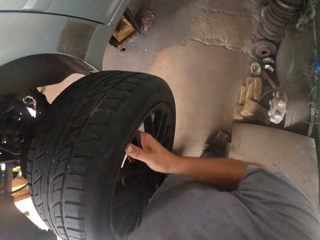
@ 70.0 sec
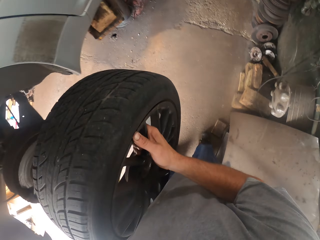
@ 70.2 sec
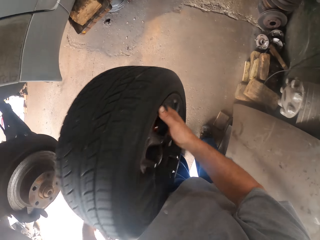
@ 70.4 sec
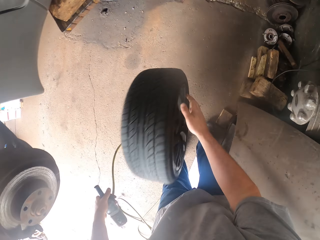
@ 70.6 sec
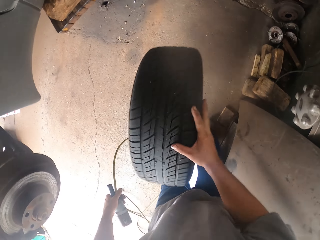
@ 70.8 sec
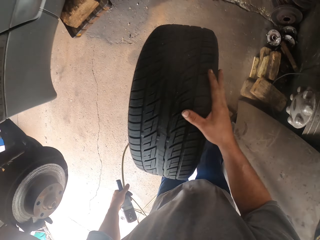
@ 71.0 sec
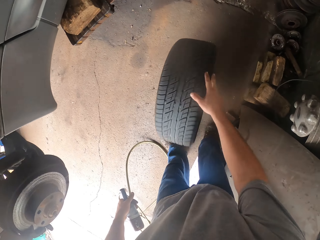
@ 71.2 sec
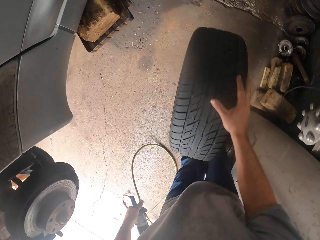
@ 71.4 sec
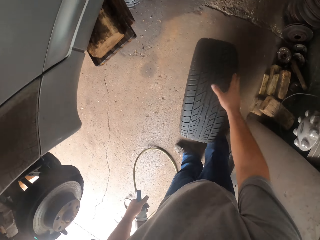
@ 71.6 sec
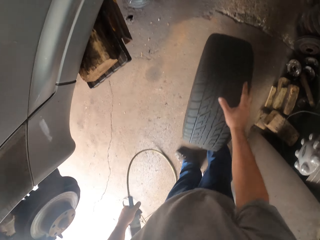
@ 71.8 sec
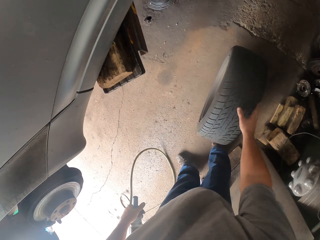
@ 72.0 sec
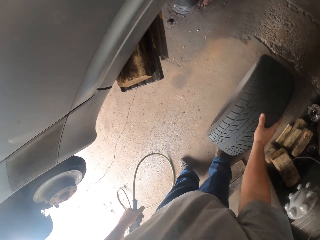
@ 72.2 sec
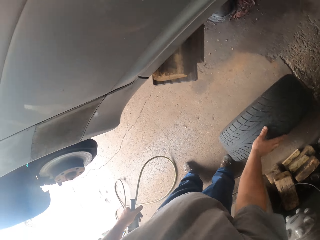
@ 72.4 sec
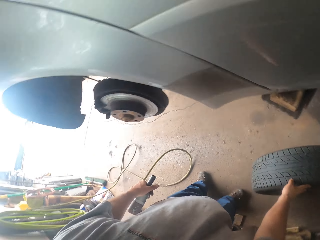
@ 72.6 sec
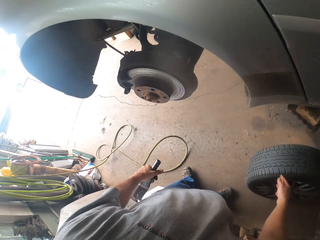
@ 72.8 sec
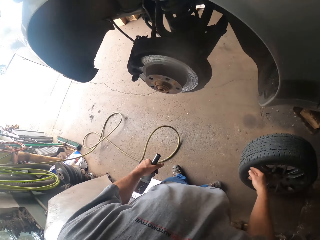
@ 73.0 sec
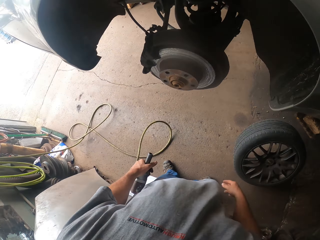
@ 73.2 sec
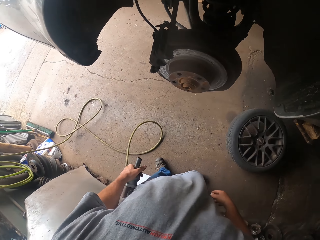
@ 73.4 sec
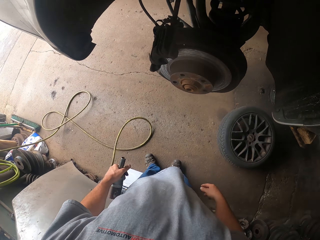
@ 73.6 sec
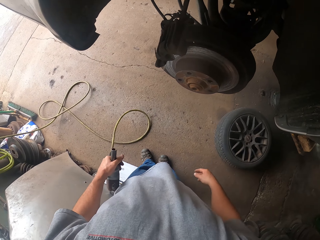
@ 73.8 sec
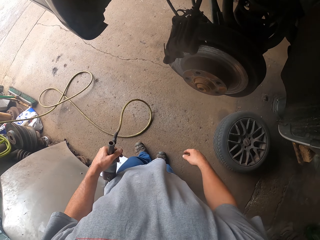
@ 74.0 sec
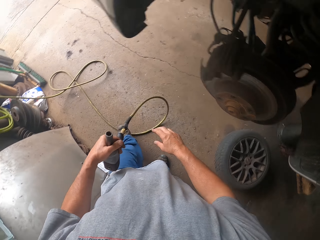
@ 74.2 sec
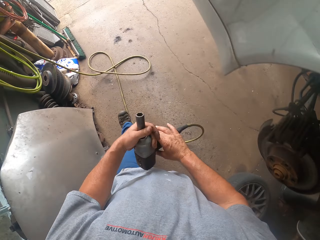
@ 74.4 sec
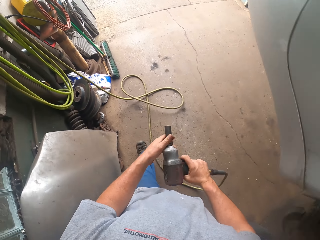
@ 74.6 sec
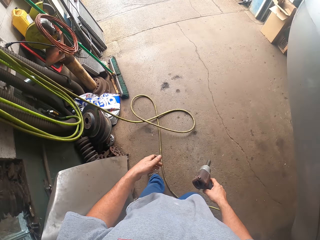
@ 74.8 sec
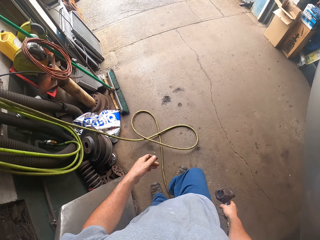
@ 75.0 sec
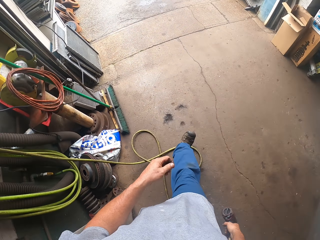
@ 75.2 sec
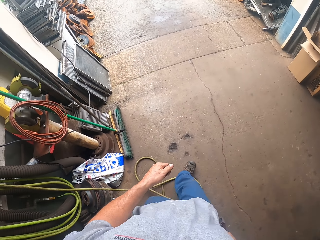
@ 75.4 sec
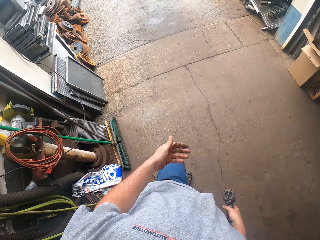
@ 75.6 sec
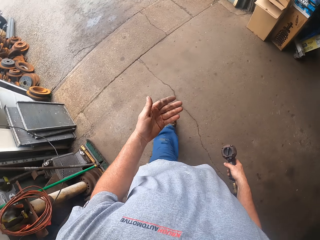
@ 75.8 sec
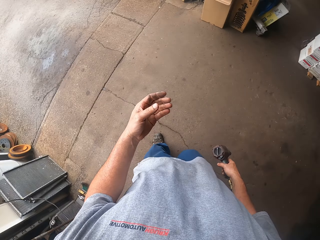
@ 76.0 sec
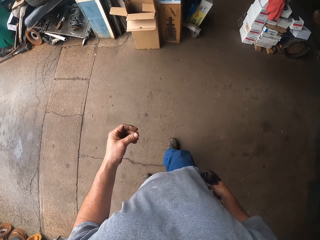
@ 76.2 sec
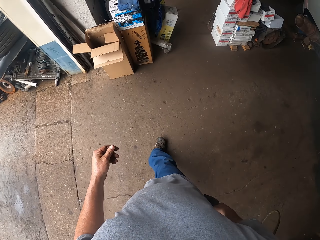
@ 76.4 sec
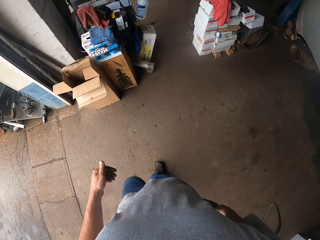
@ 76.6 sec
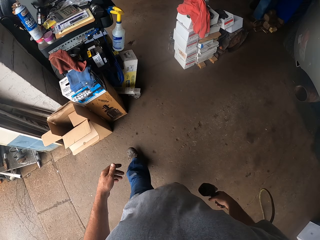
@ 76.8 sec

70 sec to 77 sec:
The camera wearer picks up a wheel with a hand. They pull the wheel from the car. They bounce the wheel on the floor. They throw the wheel on the floor. They switch a drill to the other hand. They walk around the room.

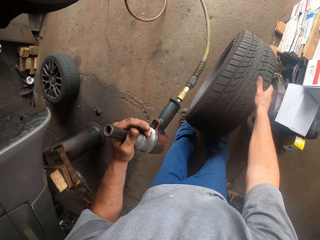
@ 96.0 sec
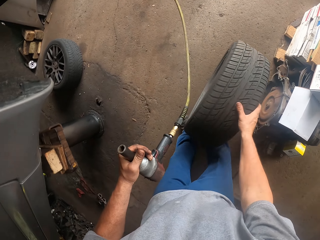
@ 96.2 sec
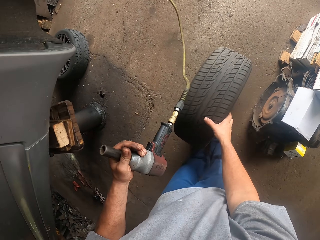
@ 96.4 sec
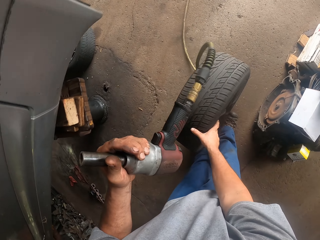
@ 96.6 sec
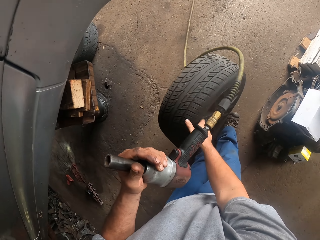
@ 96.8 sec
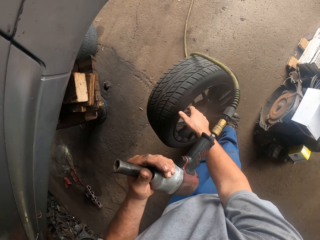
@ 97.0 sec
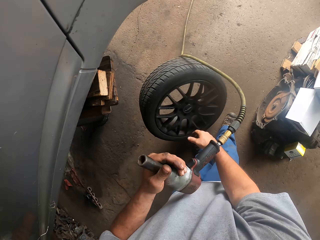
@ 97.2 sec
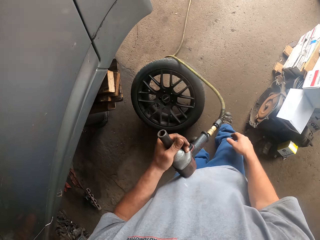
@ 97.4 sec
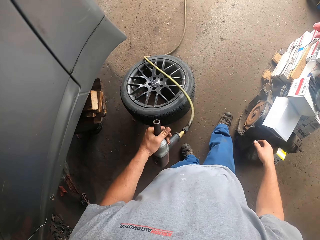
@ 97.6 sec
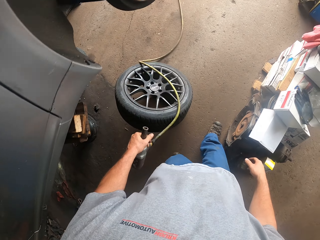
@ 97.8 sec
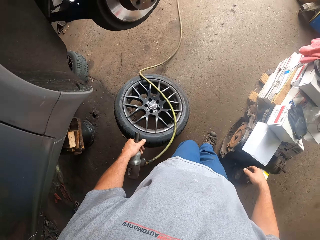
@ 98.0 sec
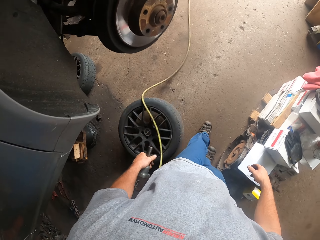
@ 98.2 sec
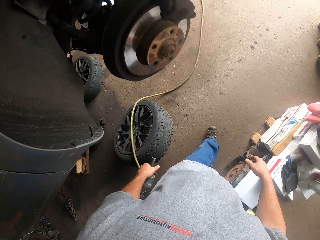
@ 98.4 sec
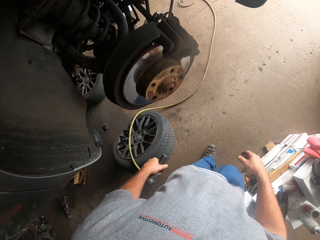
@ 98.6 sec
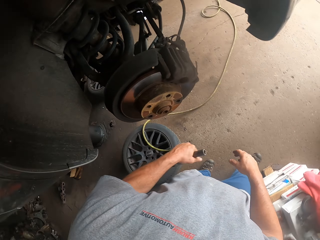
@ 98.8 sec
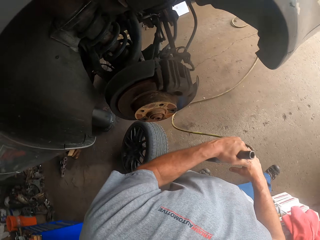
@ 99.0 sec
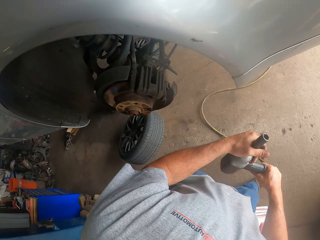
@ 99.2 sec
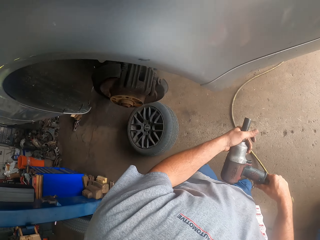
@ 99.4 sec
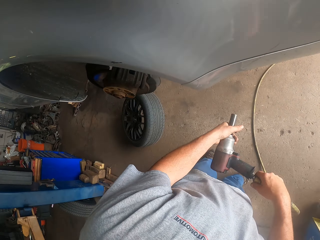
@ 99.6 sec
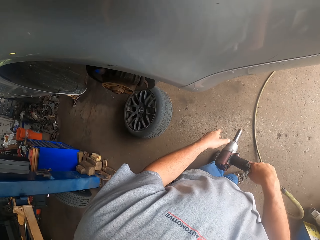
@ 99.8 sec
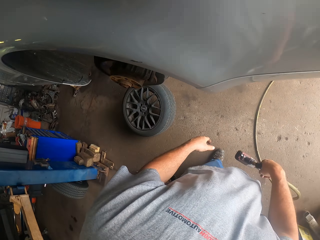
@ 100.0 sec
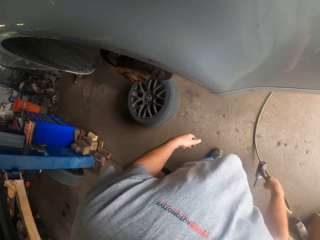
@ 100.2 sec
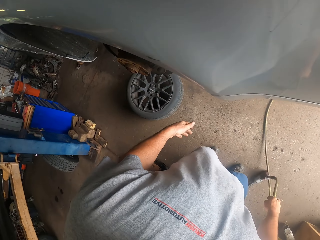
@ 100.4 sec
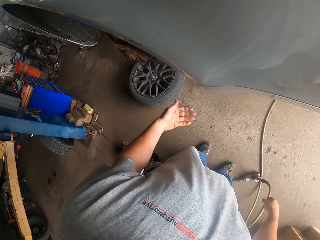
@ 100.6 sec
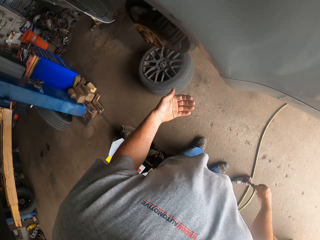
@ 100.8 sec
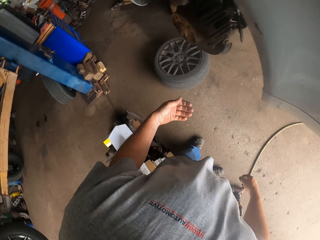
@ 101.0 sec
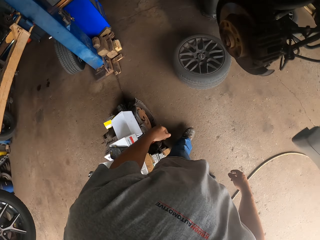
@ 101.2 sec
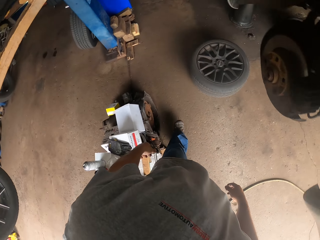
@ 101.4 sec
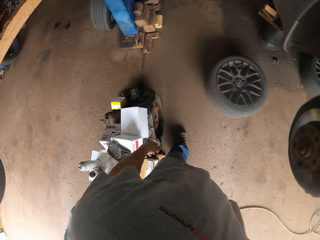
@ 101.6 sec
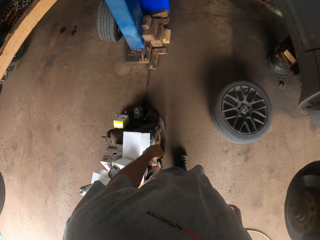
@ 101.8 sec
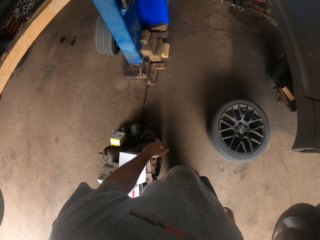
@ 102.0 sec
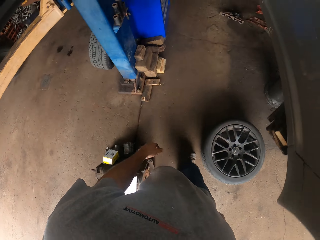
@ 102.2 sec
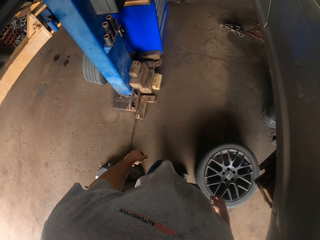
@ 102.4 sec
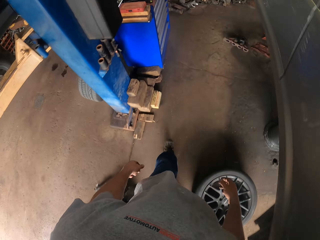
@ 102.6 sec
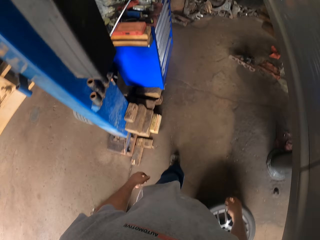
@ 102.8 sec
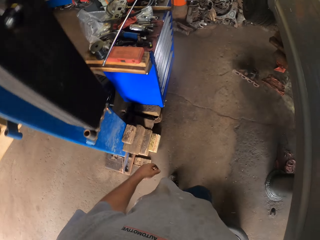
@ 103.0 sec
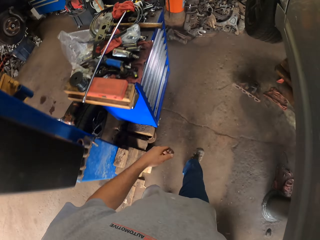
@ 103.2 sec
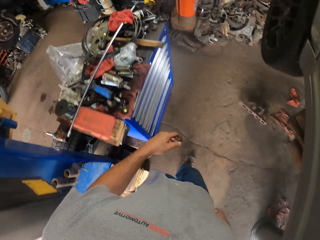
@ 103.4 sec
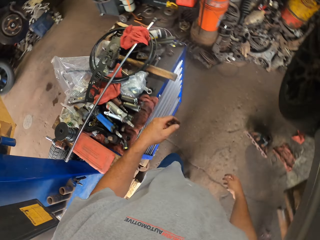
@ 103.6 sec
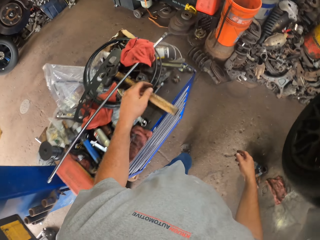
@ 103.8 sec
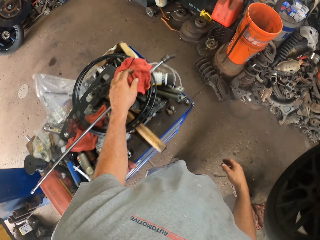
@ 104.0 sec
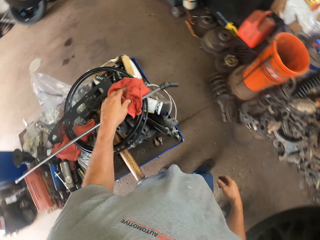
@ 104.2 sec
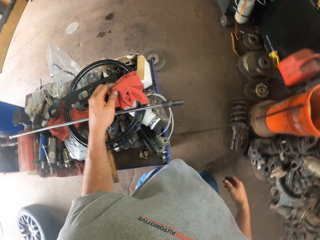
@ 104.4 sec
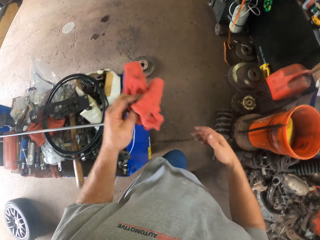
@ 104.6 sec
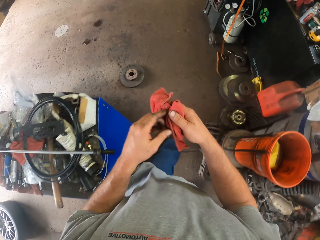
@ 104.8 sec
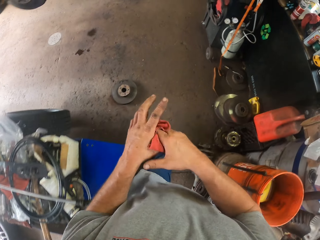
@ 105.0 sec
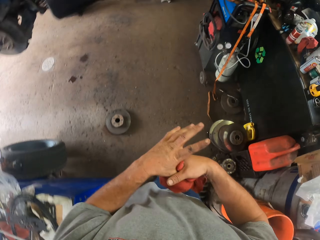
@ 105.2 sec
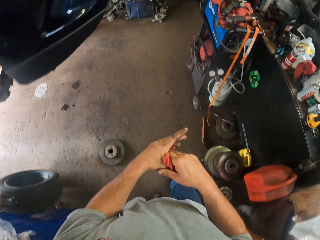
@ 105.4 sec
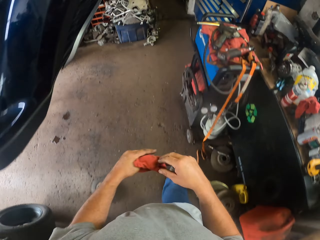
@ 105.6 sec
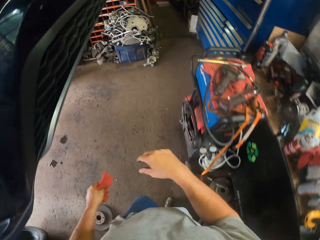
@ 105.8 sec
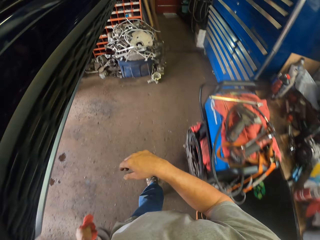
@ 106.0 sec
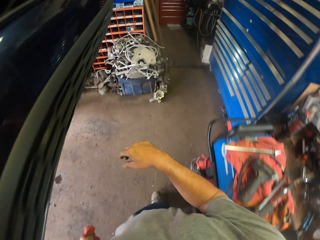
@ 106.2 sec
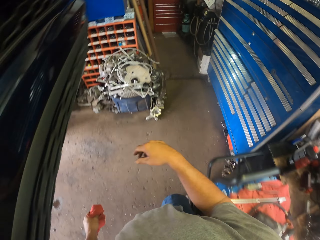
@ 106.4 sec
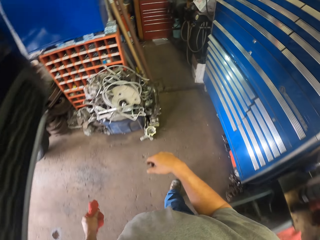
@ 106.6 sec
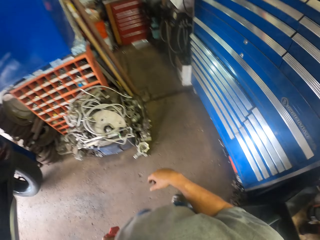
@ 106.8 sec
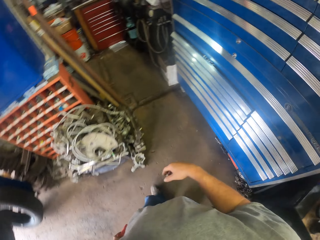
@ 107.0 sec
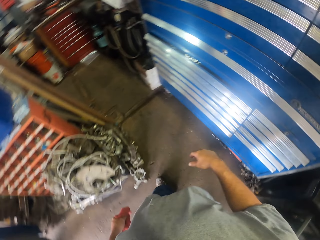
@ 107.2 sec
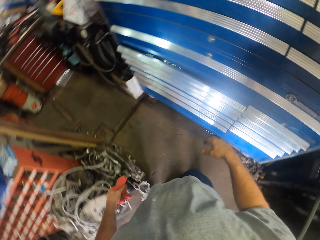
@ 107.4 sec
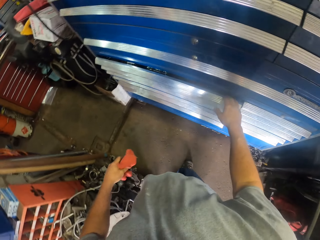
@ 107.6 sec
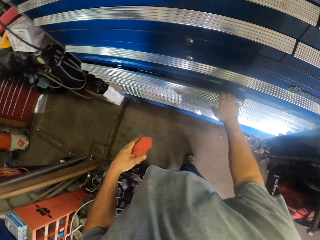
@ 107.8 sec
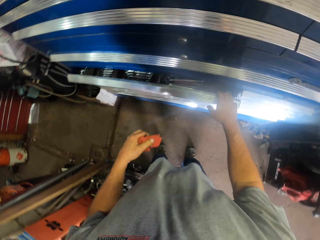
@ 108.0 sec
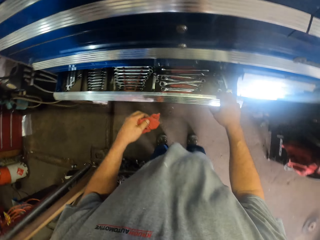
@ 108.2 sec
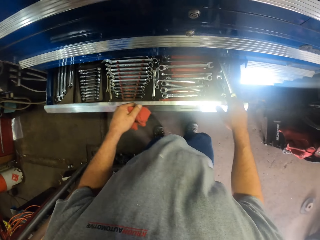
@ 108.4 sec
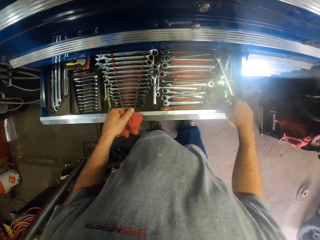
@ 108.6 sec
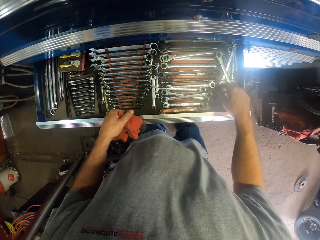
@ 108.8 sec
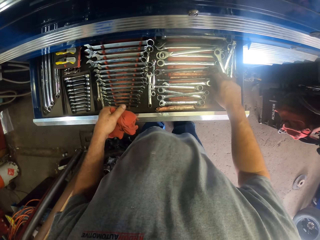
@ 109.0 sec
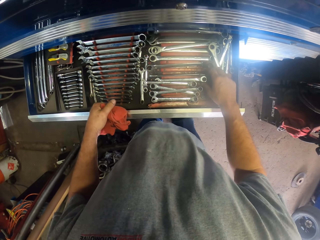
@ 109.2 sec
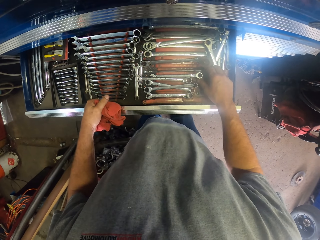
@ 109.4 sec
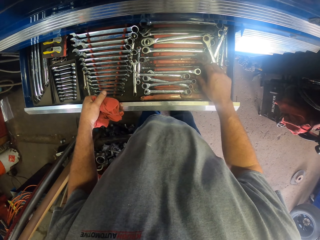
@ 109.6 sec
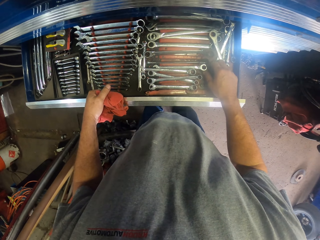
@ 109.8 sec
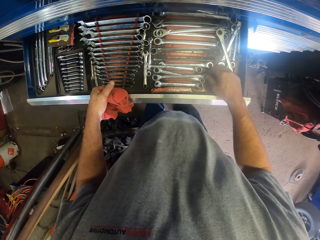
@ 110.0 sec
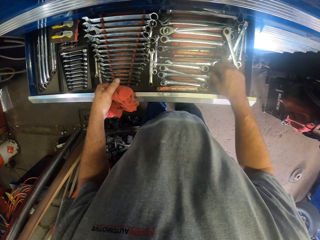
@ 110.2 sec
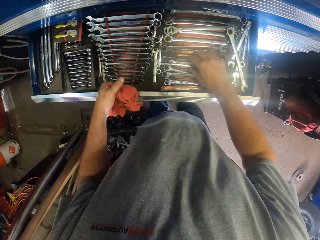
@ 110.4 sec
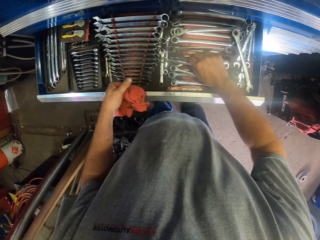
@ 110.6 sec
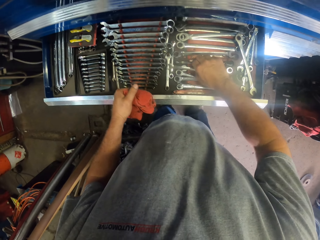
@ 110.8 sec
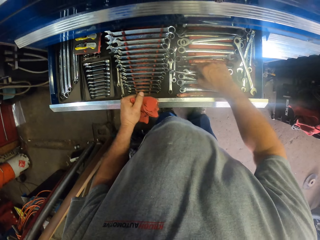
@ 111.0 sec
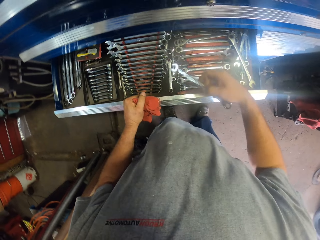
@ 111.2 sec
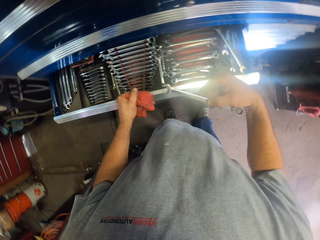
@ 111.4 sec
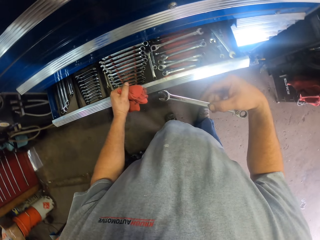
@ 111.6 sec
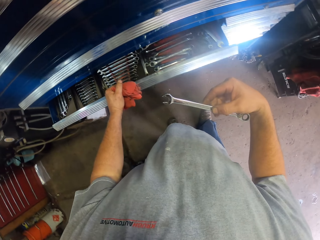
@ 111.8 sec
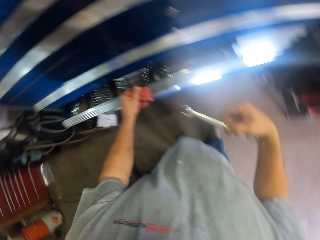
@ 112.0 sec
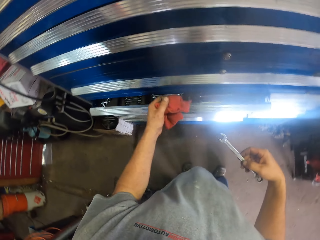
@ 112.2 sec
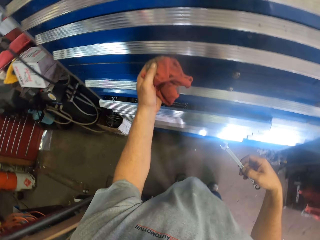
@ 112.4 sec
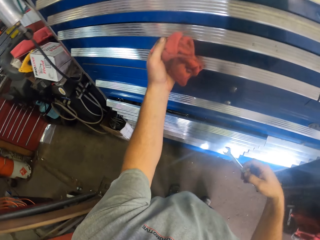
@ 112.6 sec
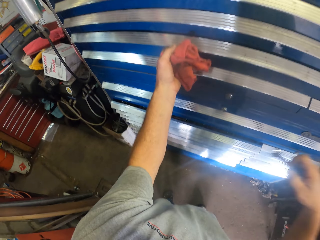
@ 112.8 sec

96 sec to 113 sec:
The camera wearer puts down a wheel. They switch a drill to the other hand and put down the drill on the floor. They walk around the room. They pick up a hand towel from the table. They wipe their hands. They open a drawer. They pick up a wrench from the drawer. They close the drawer.
